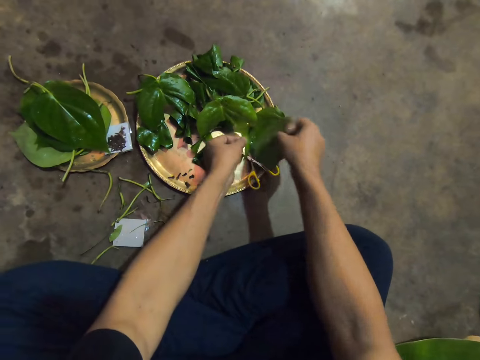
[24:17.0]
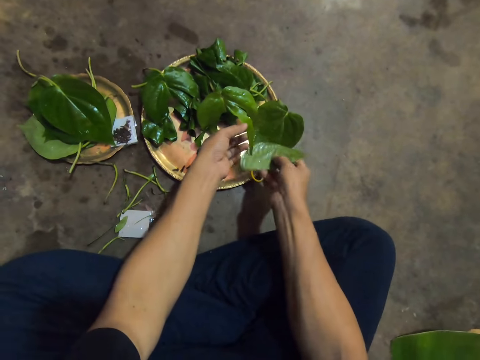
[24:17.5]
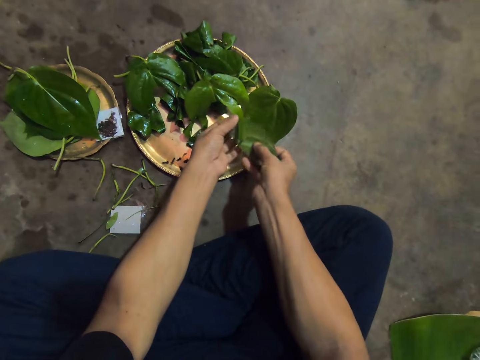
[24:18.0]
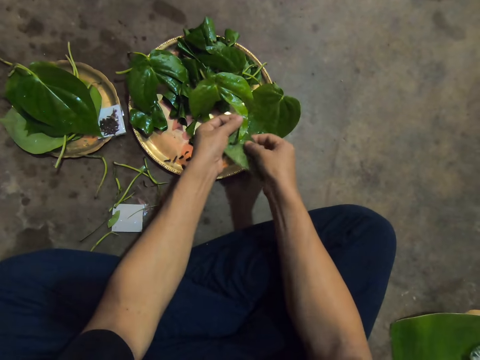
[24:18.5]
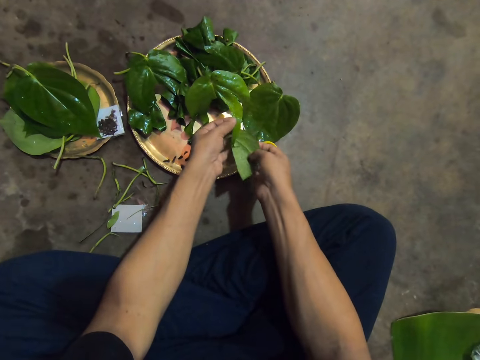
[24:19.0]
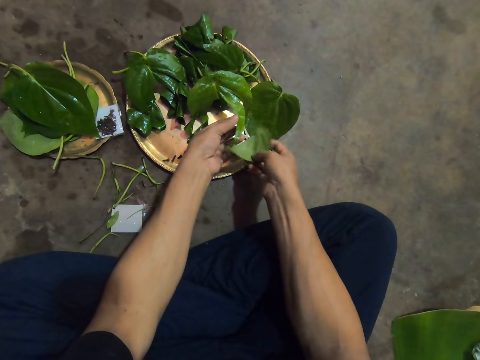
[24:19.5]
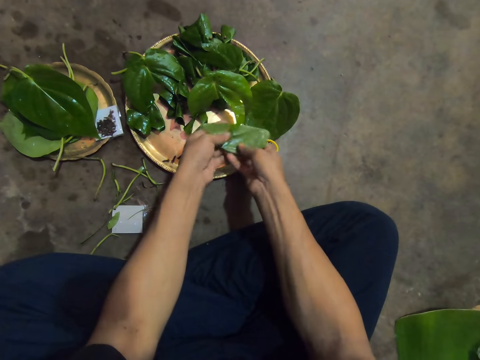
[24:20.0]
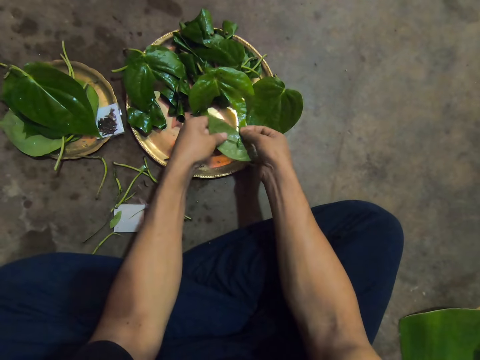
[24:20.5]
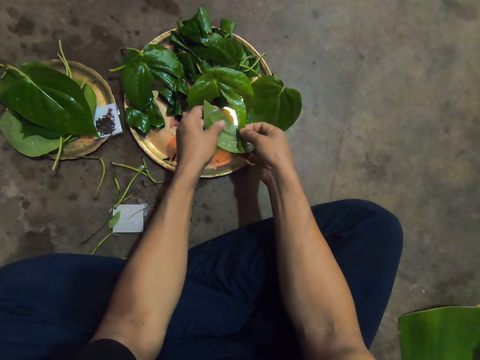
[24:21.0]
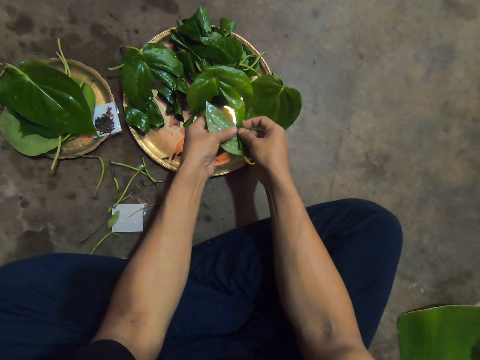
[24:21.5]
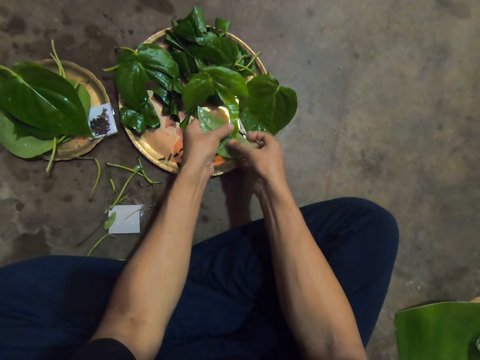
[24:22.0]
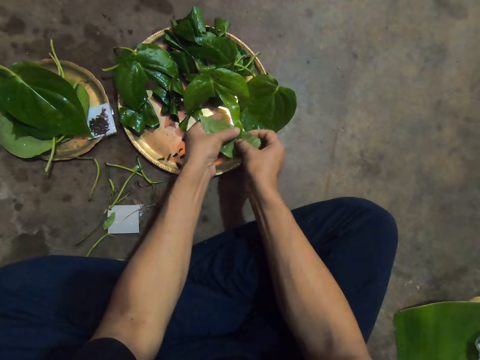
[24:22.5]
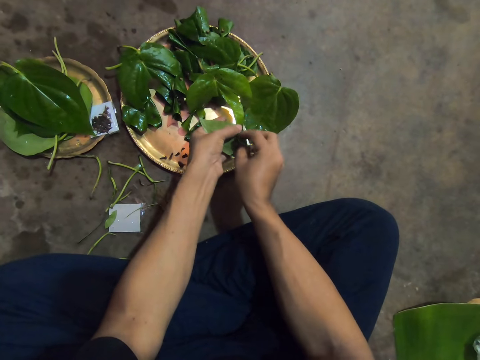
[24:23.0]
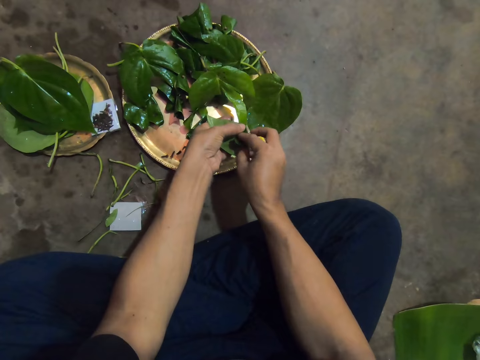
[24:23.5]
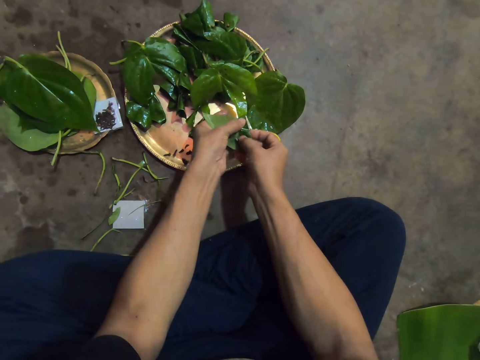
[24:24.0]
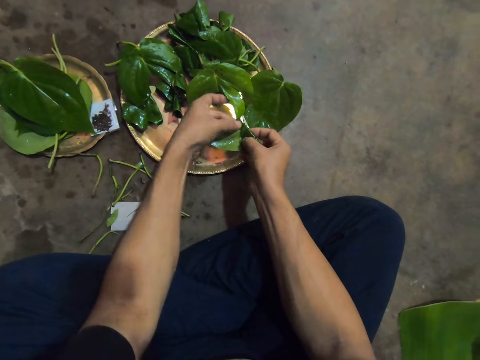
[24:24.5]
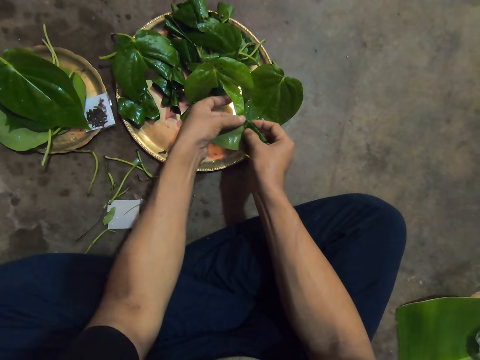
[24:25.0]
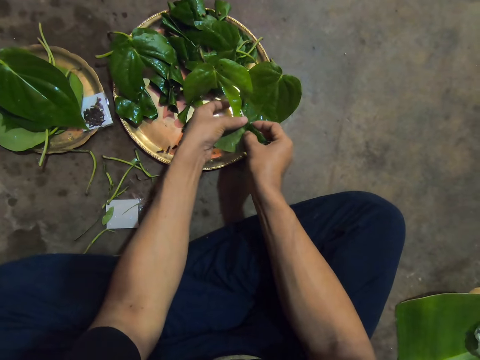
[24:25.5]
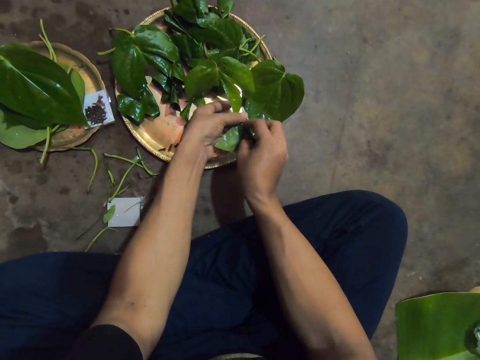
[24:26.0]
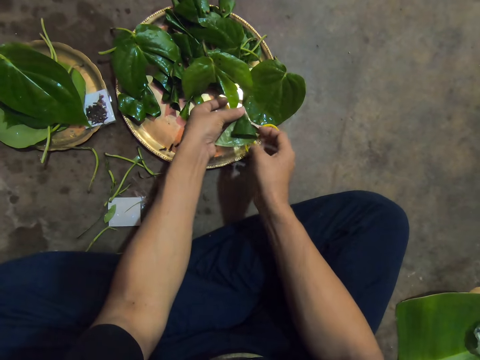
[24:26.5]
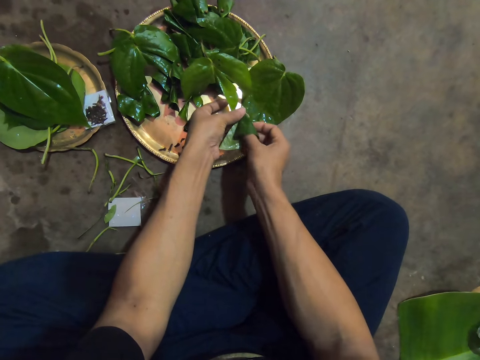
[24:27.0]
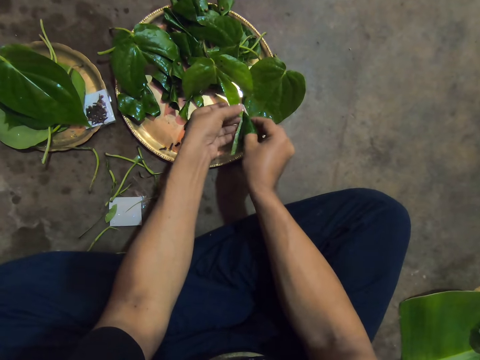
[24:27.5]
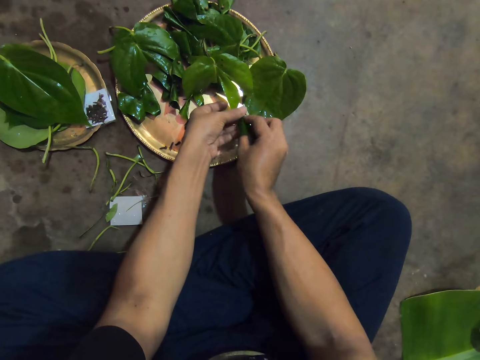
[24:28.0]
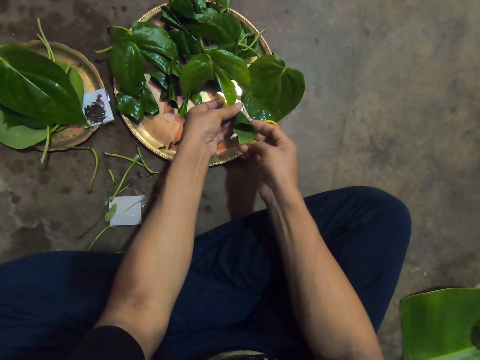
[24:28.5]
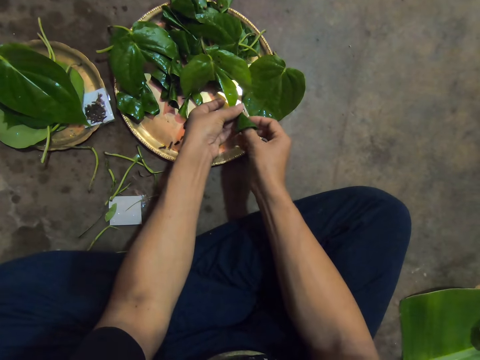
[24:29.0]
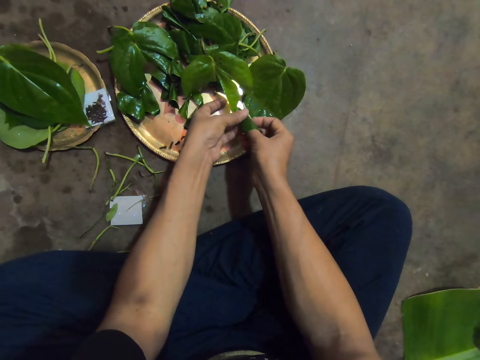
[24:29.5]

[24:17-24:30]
The camera wearer picks the leaf on the plate with her left hand. She puts the leaf in both hands together. She folds the leaves with both hands.

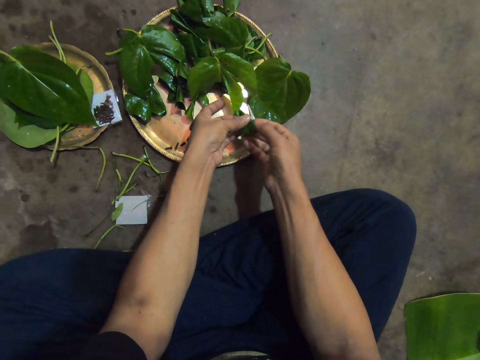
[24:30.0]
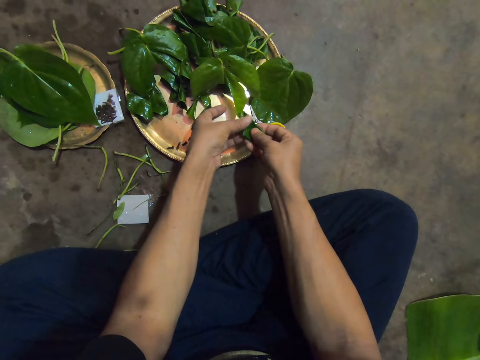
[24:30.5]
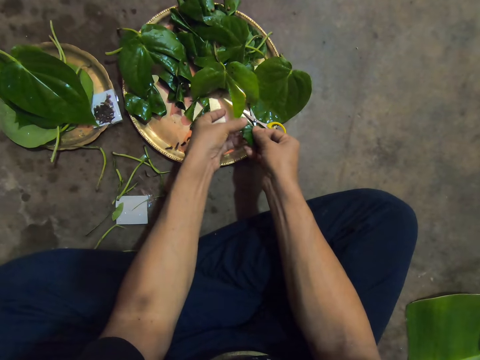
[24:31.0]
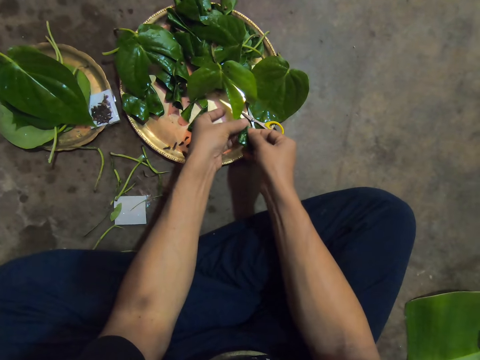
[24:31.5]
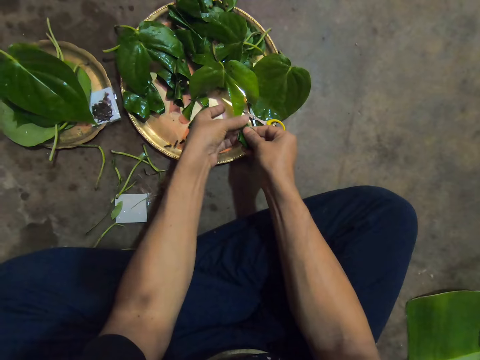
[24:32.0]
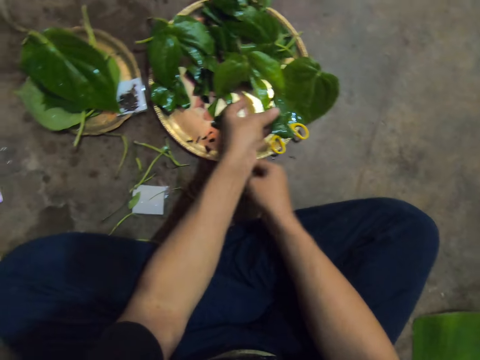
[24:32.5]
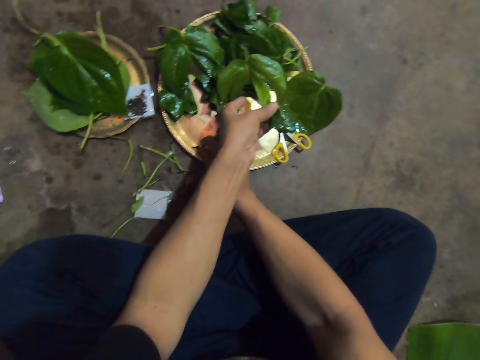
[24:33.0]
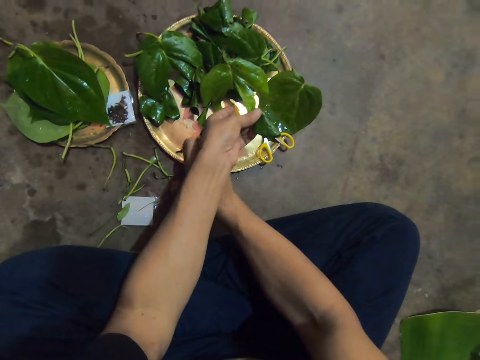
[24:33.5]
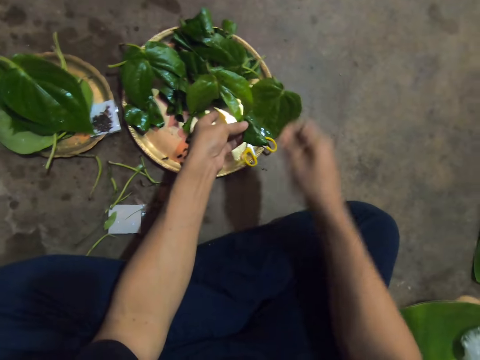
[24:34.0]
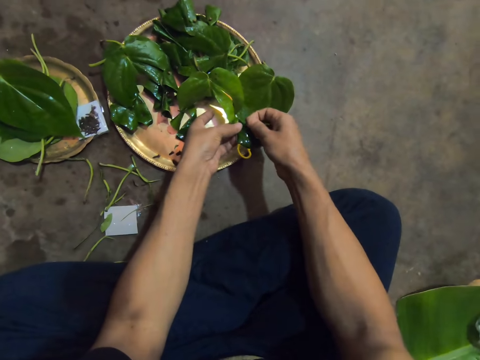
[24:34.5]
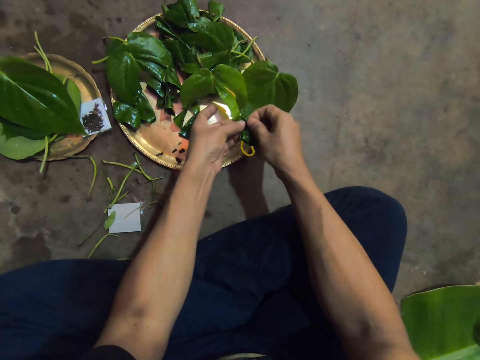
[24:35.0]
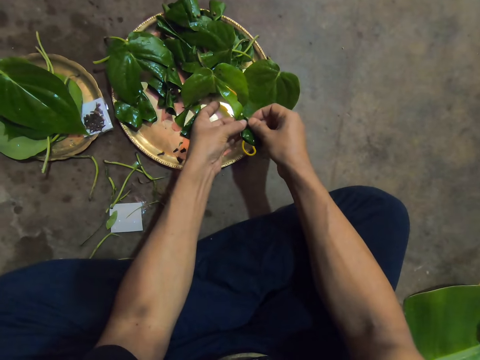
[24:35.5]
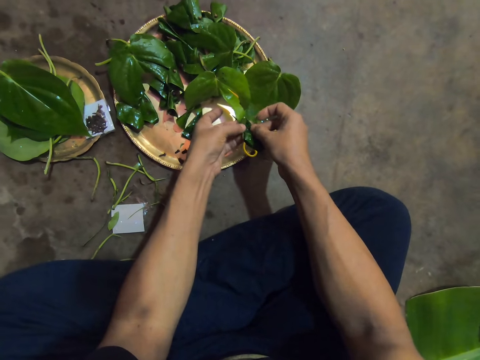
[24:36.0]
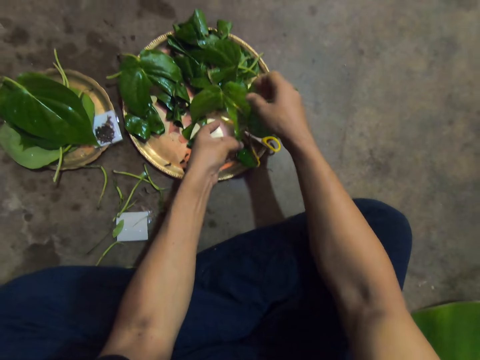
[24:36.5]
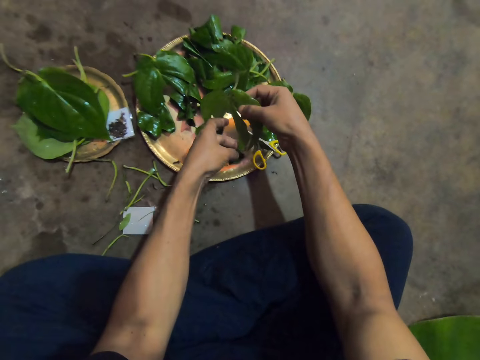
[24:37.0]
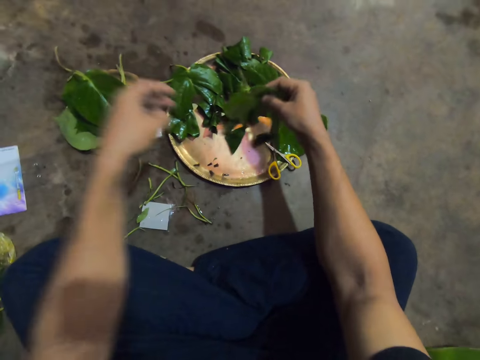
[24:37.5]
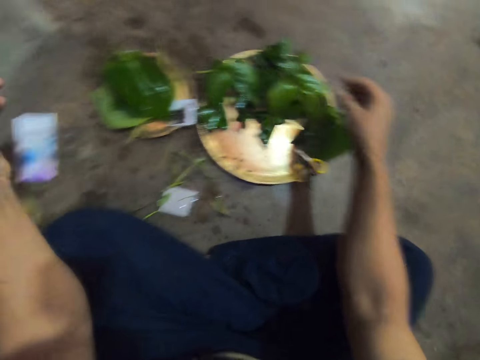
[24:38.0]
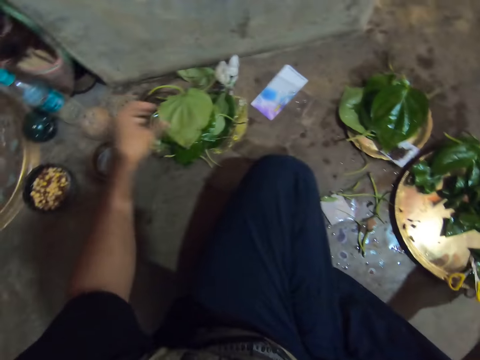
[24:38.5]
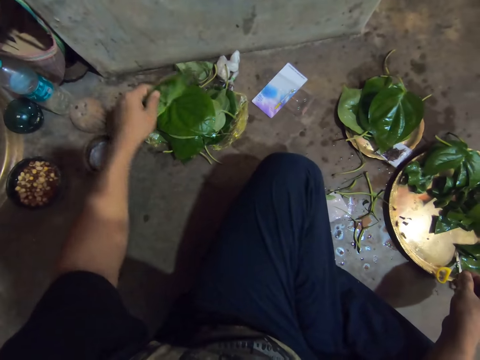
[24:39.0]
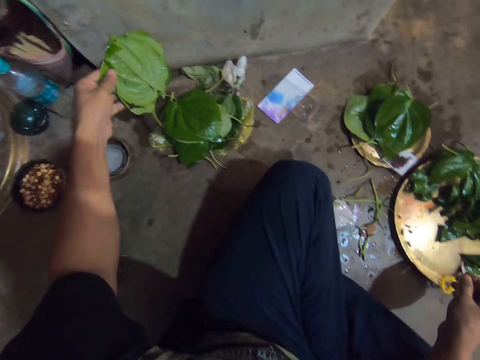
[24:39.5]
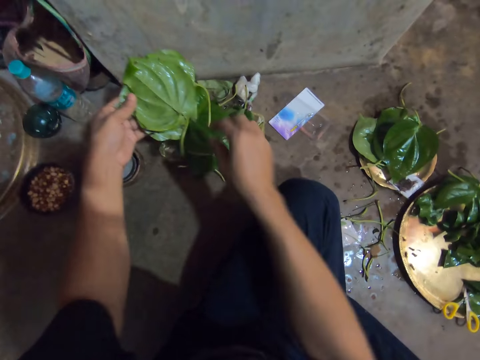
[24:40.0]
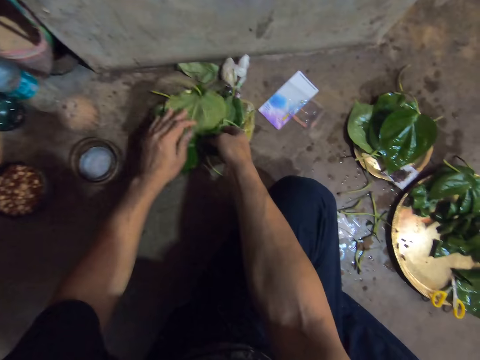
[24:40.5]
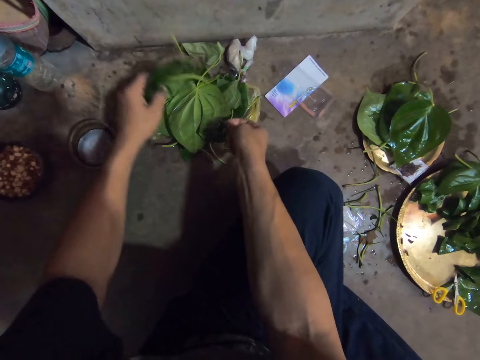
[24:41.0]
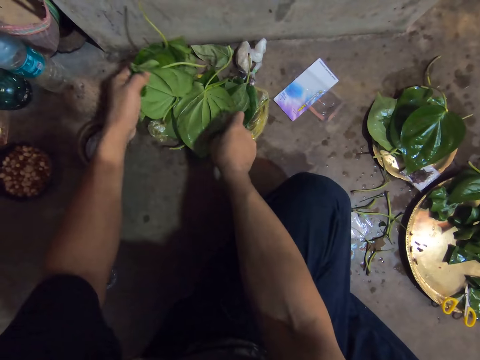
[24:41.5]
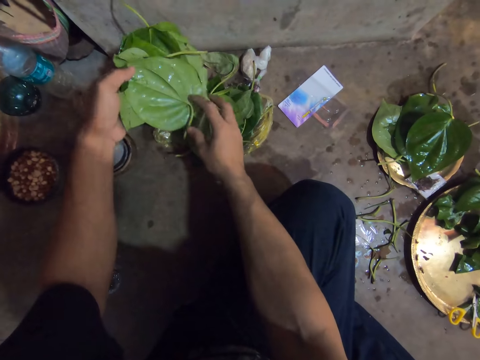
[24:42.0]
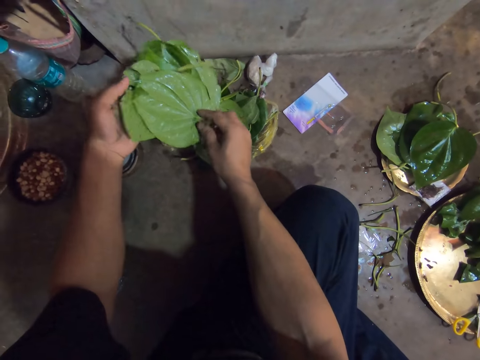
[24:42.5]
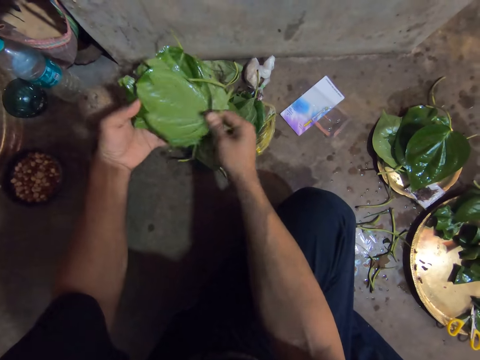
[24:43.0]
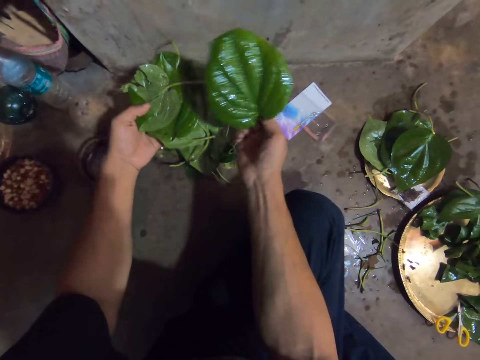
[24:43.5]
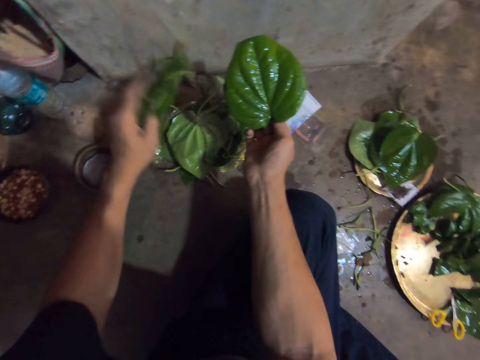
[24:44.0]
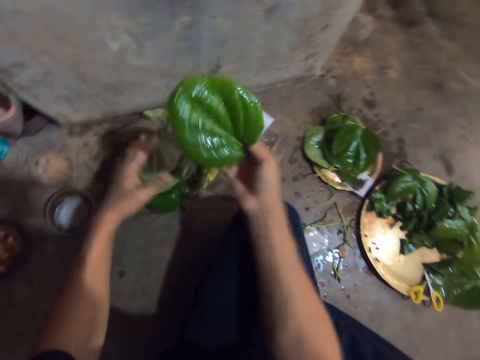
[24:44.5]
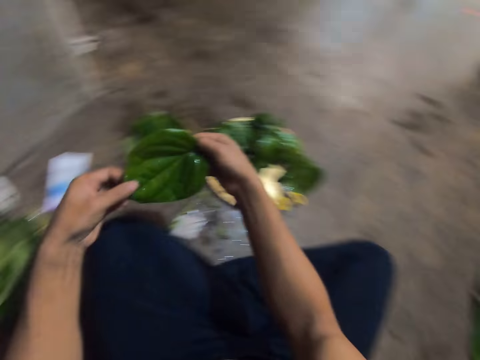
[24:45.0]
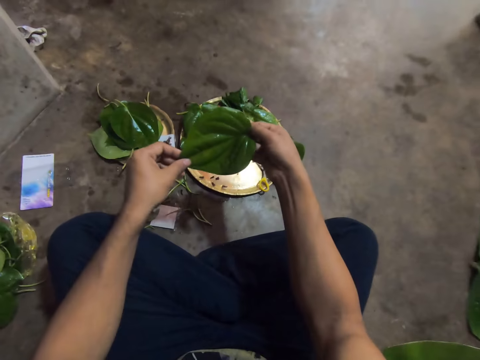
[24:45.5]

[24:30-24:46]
The camera wearer removes her right hand from the leaf in both hands. She picks a pin from the plate with her right hand. She clips the folded part of the leaf in her left hand with the pin in her right hand. She removes her right hand from the folded part of the leaf in both hands. She holds the leaf in her left hand with both hands. She lifts the leaf from the plate with both hands. She removes her left hand from the leaf in both hands. She places the leaf on the plate with her right hand. She picks some leaves from the plate at the wall on the floor with her left hand. She places the leaves on the plate at the wall with her left hand. She picks some leaves from the plate at the wall with both hands. She picks a leaf from the leaves in her left hand with her right hand. She places the leaves in her left hand on the plate at the wall. She holds the leaf in her right hand with both hands.
